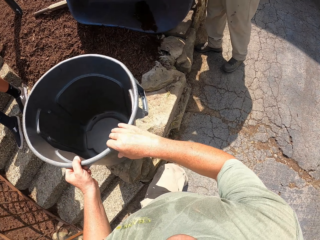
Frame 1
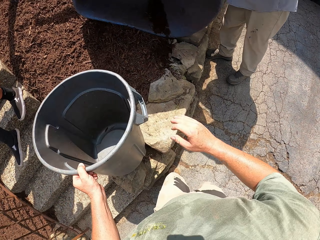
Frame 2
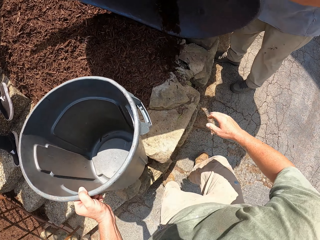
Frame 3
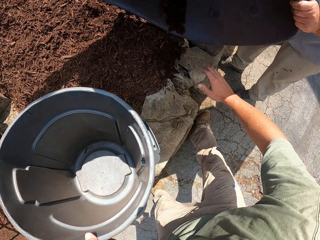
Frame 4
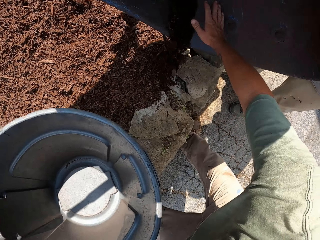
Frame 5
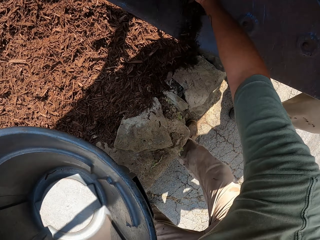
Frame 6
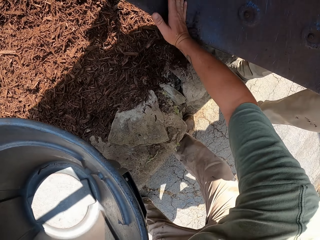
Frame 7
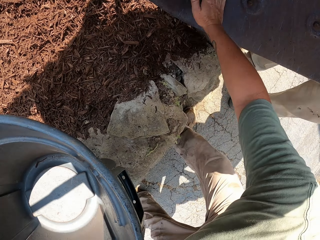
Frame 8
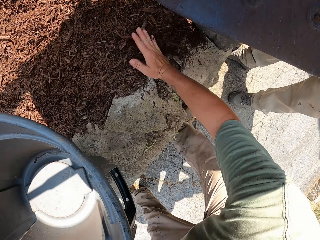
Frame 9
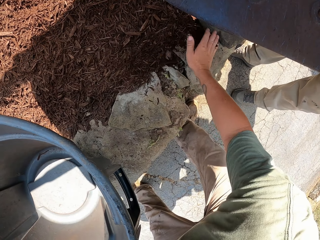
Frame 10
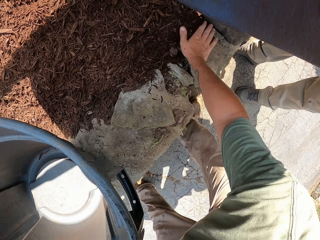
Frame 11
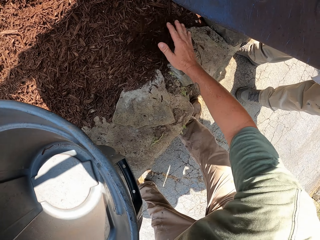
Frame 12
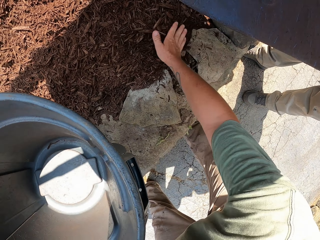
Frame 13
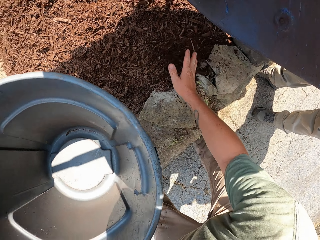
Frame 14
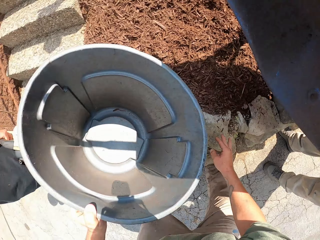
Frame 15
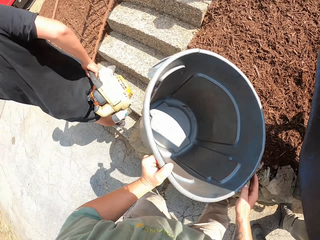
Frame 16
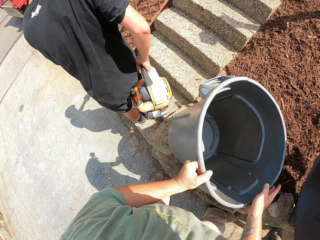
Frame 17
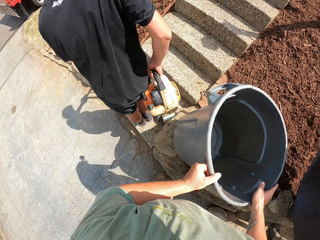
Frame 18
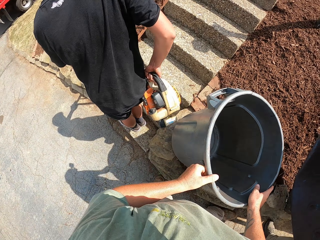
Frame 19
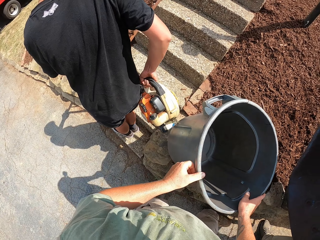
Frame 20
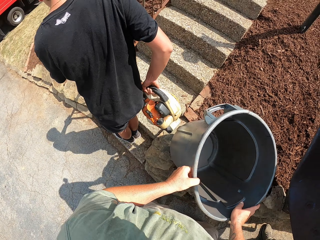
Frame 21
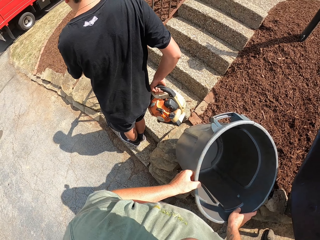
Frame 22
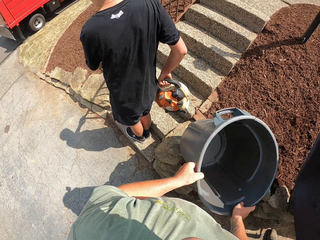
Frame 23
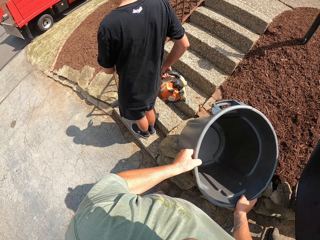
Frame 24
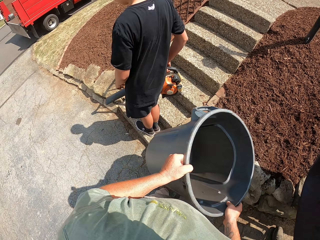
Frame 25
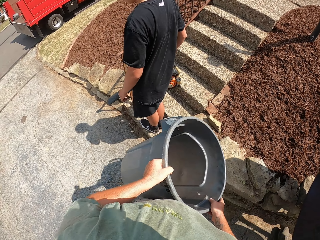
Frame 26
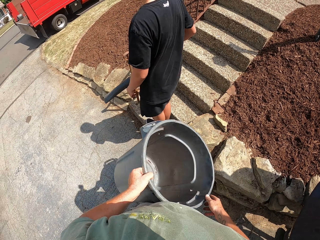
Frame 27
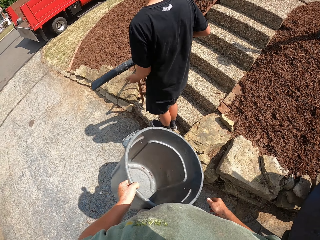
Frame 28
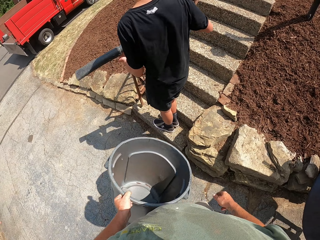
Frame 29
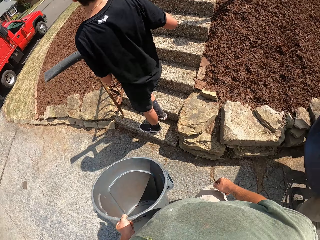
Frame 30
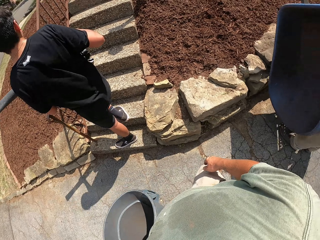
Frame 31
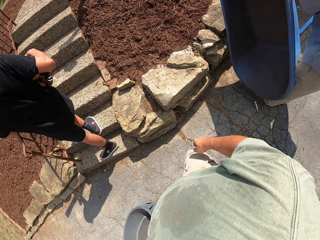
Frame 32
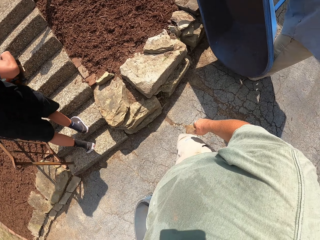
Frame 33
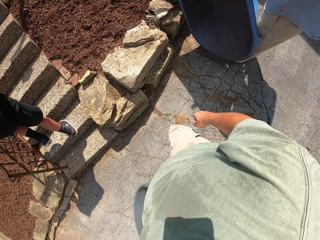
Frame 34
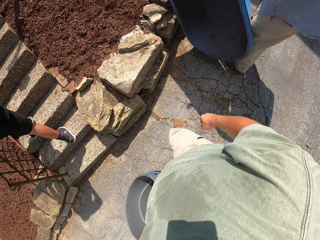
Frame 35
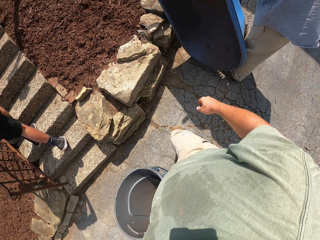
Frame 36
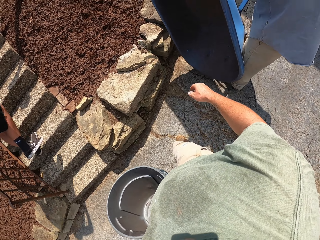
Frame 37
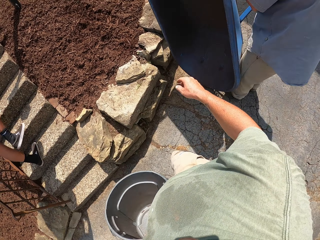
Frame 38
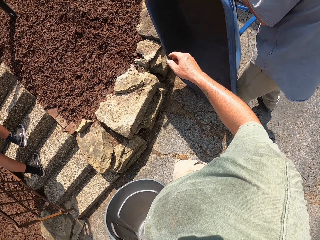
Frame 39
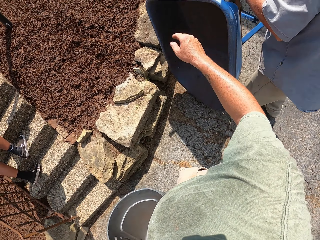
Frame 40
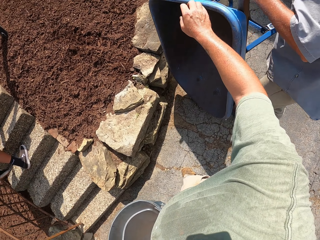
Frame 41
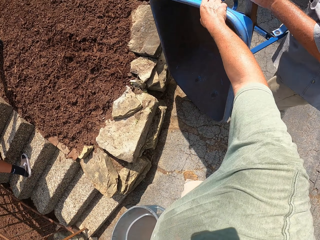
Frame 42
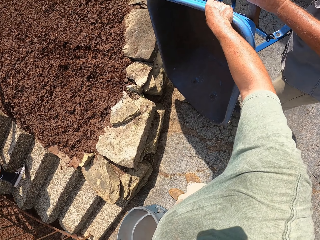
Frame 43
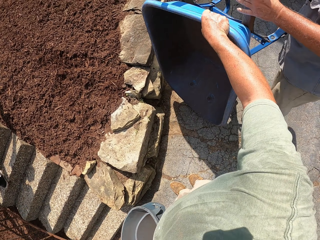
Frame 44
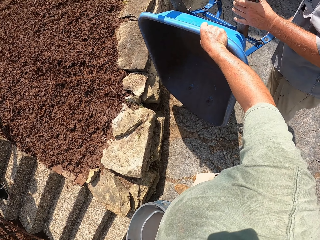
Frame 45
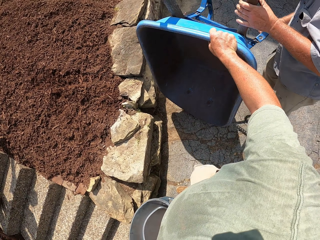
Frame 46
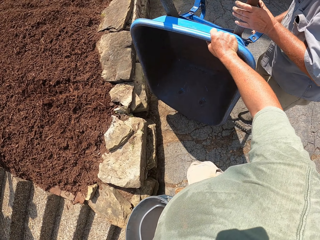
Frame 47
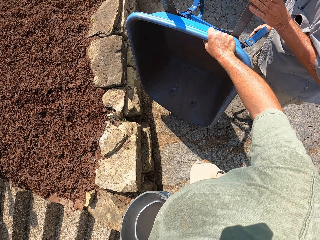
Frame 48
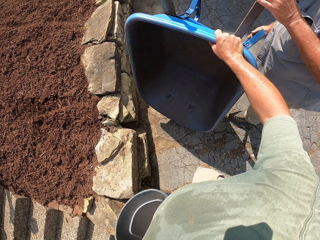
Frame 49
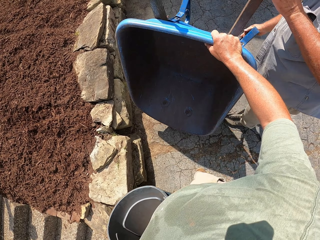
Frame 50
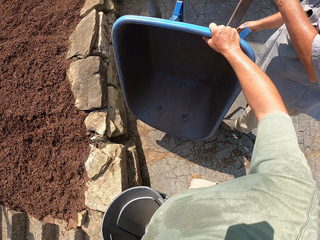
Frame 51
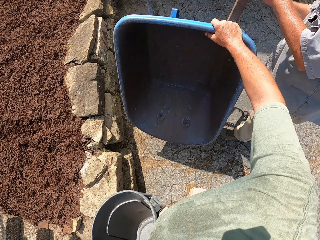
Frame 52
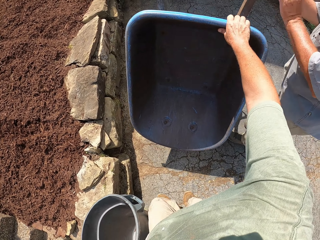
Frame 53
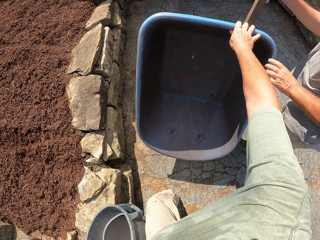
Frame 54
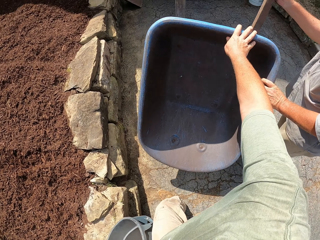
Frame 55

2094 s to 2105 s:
The camera wearer wipes the soil off the wheelbarrow. A man walks up the stairs.

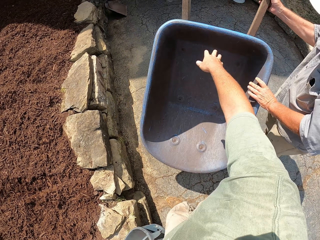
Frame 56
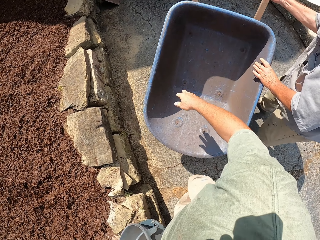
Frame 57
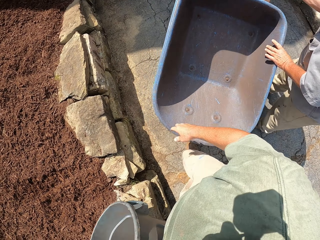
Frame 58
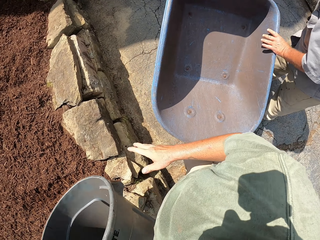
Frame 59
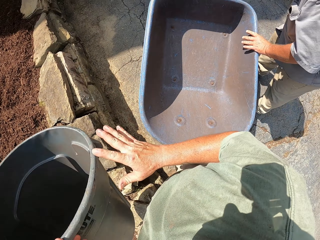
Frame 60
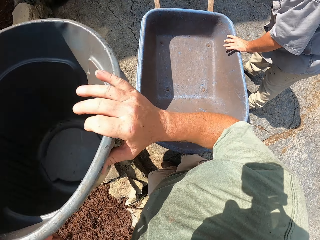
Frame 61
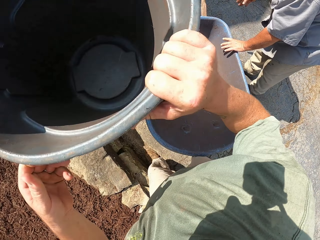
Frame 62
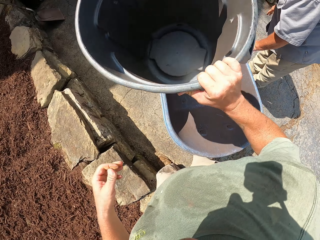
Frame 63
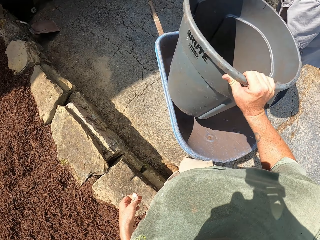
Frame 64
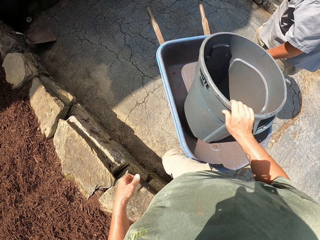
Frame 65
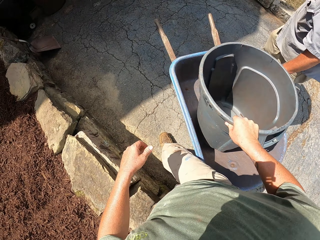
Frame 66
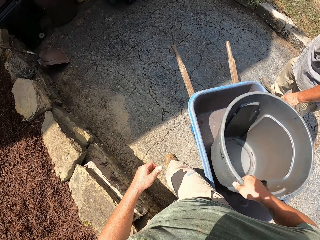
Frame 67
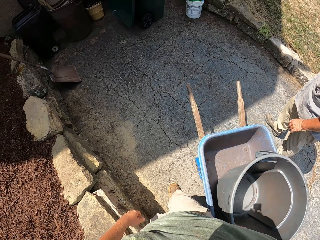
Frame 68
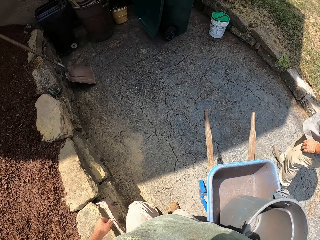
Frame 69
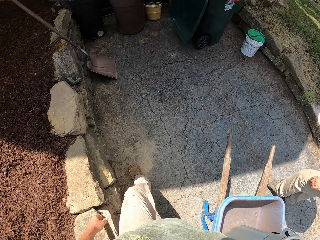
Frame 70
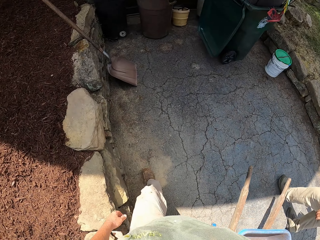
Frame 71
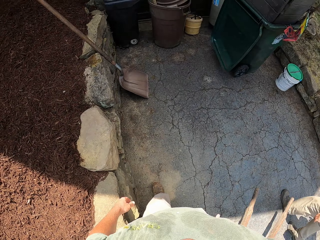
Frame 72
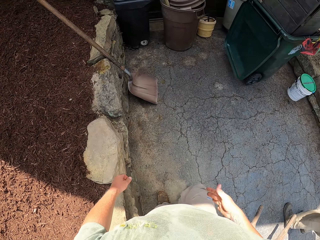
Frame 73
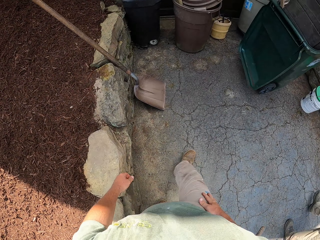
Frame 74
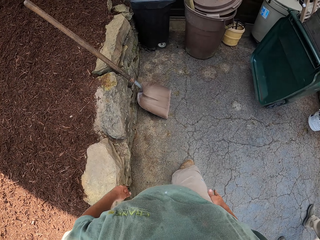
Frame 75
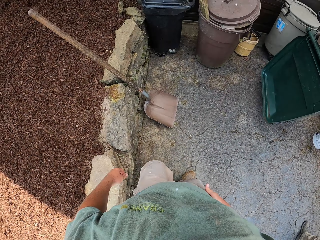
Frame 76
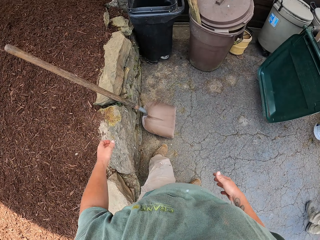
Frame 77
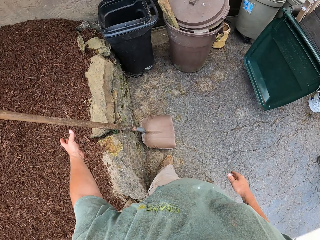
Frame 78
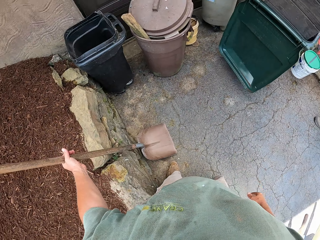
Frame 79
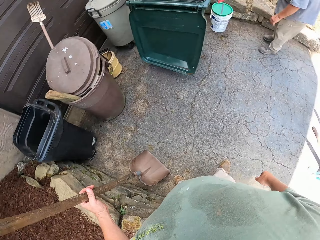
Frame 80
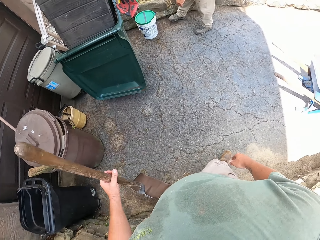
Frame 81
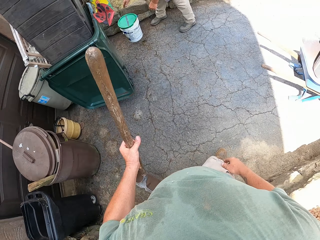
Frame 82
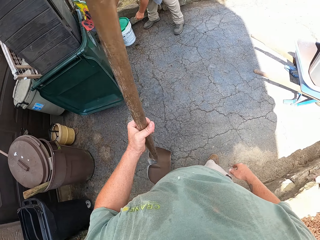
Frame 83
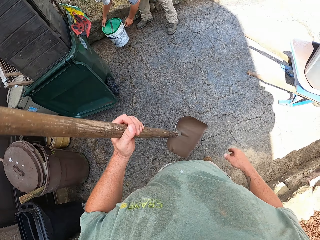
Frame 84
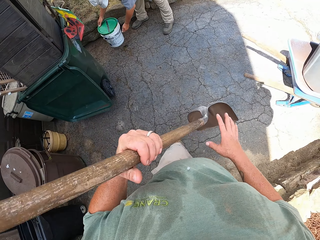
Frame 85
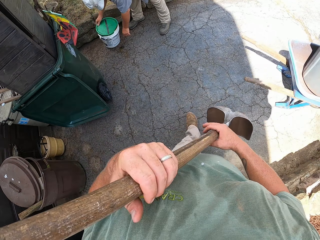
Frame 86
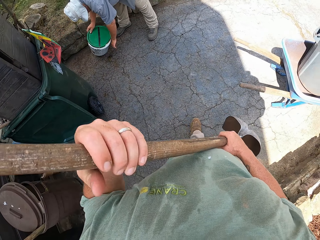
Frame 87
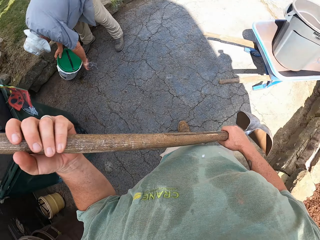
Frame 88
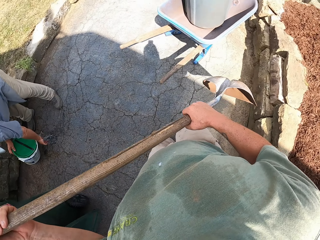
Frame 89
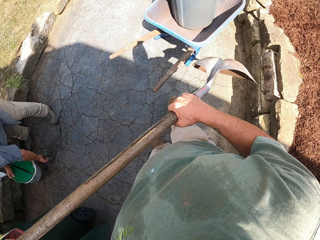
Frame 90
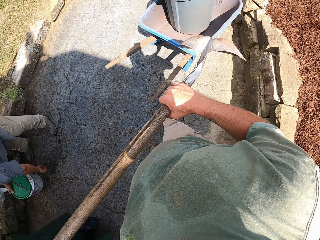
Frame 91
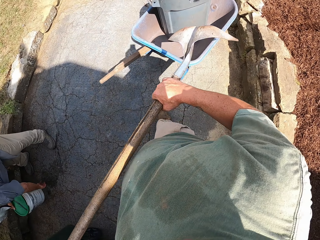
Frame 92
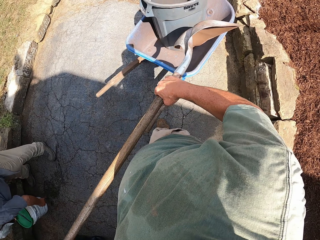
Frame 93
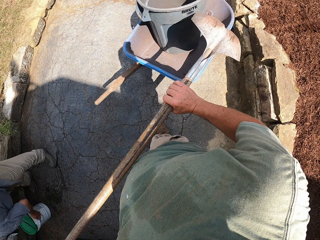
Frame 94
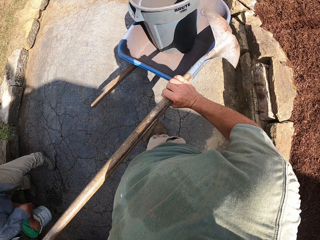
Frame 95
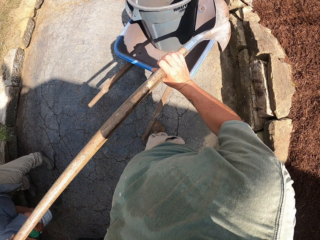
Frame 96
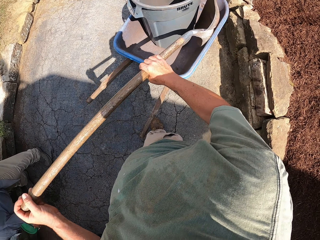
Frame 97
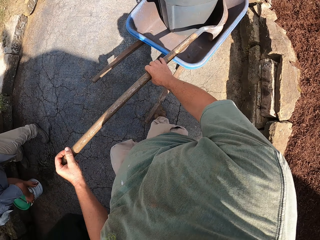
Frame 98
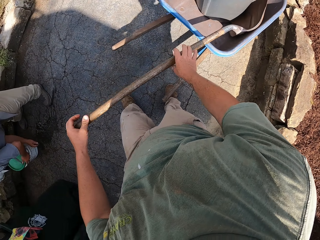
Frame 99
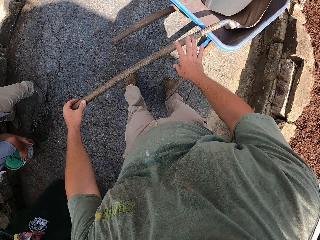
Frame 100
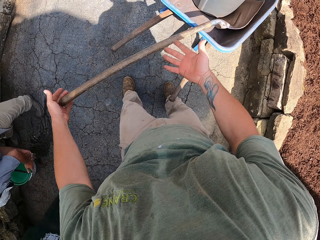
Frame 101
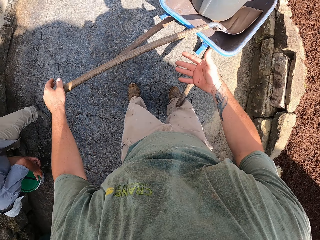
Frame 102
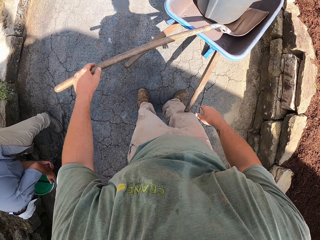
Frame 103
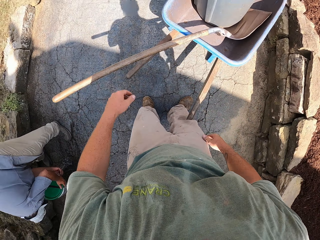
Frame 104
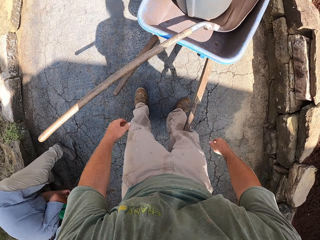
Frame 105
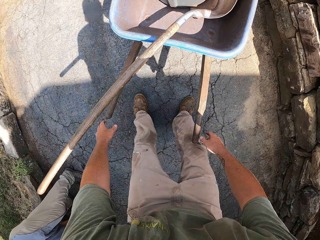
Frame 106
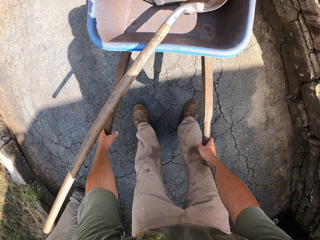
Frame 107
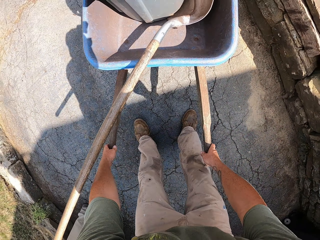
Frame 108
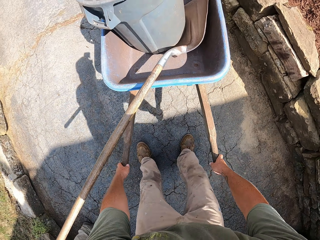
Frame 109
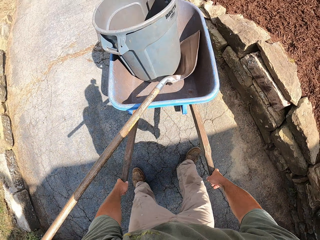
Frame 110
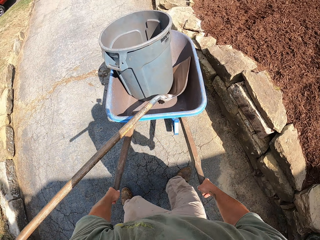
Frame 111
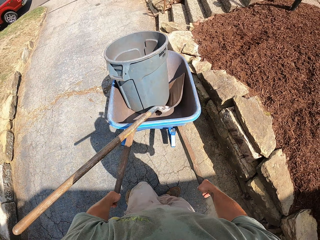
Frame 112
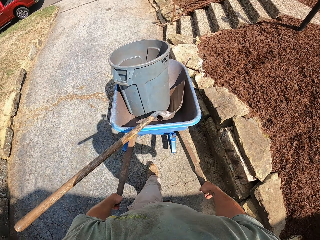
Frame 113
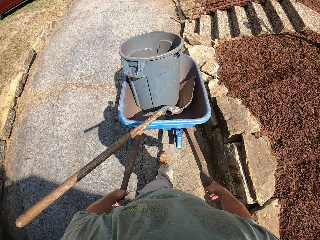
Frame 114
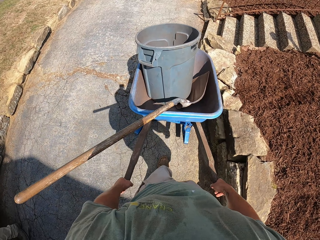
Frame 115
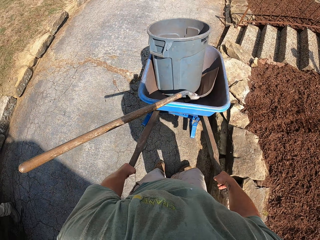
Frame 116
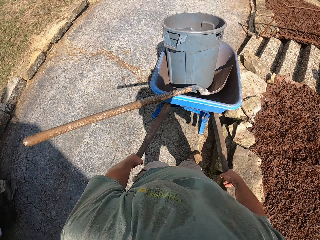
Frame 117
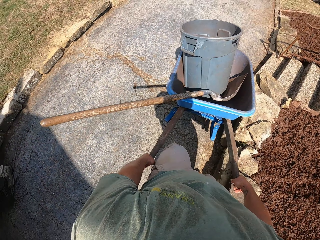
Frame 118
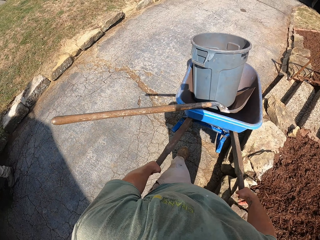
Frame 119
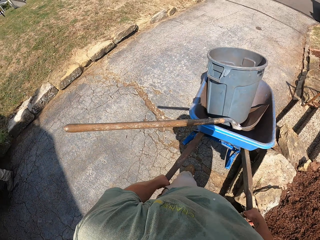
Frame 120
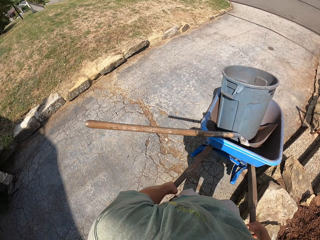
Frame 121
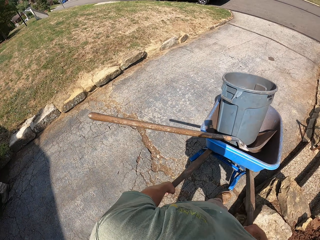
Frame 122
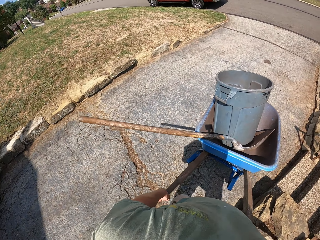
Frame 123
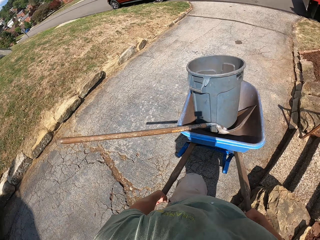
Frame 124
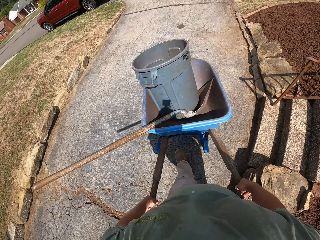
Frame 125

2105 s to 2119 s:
Another man straightens the wheelbarrow. The camera wearer places the bin in the wheelbarrow. They take up the shovel. The man washes his hands from the bucket. The camera wearer puts the shovel in the wheelbarrow. They push away the wheelbarrow.
